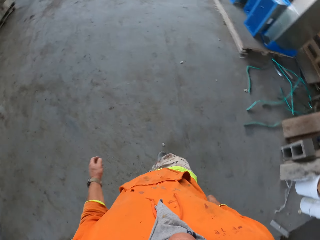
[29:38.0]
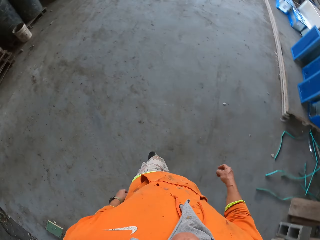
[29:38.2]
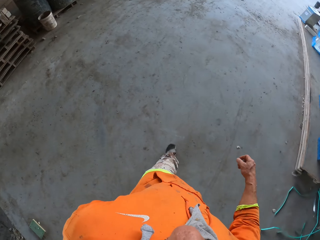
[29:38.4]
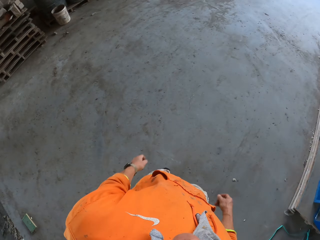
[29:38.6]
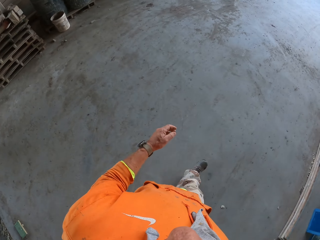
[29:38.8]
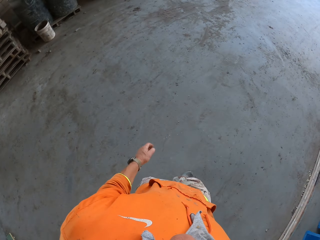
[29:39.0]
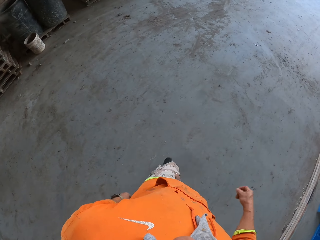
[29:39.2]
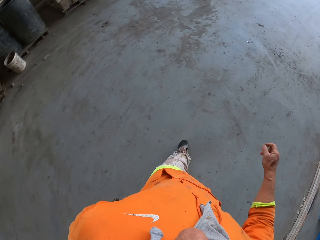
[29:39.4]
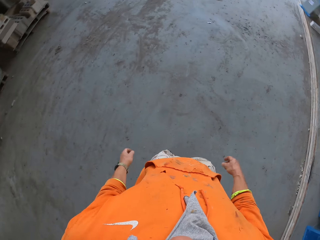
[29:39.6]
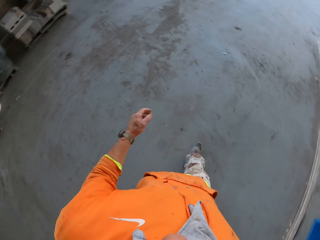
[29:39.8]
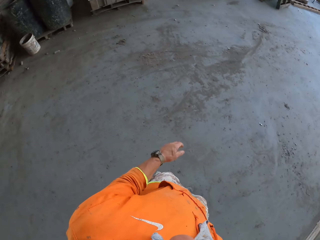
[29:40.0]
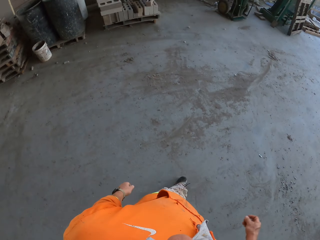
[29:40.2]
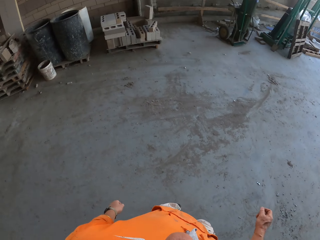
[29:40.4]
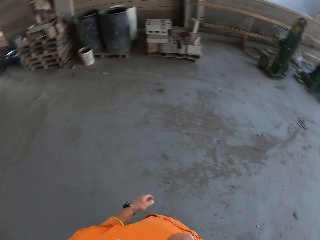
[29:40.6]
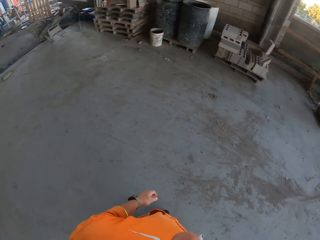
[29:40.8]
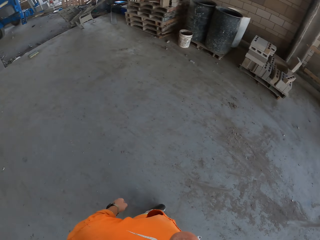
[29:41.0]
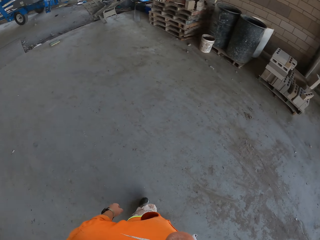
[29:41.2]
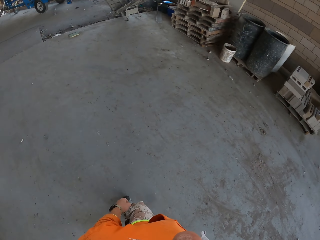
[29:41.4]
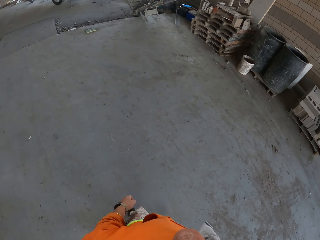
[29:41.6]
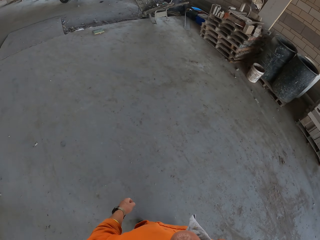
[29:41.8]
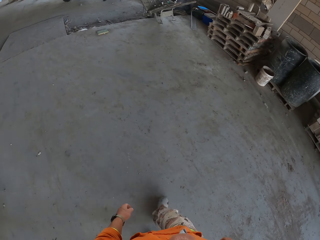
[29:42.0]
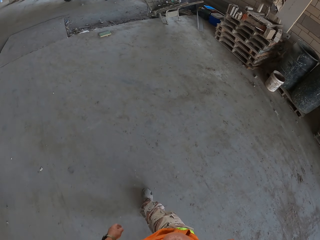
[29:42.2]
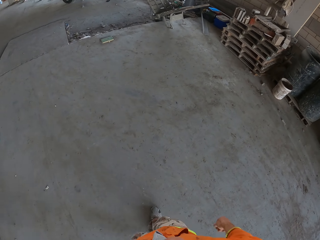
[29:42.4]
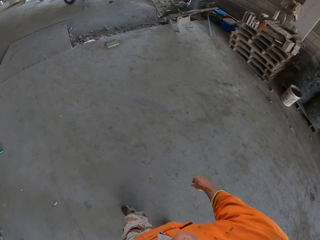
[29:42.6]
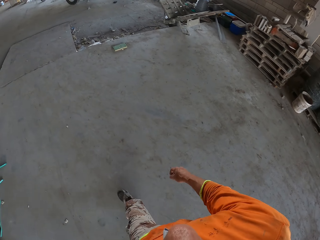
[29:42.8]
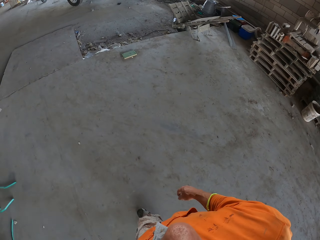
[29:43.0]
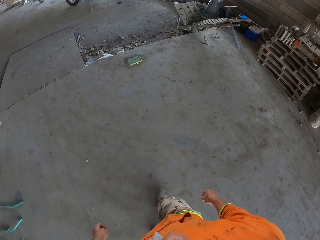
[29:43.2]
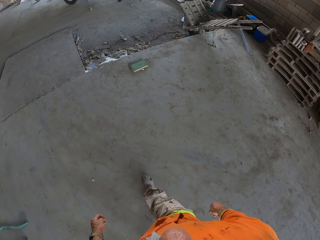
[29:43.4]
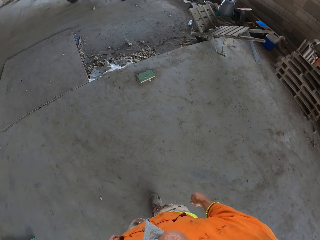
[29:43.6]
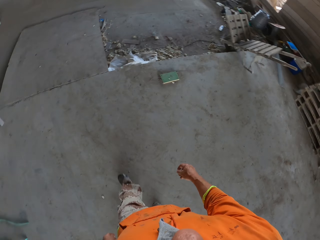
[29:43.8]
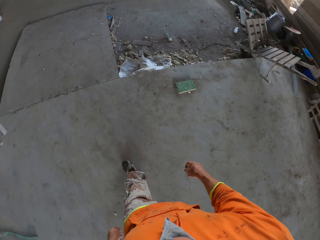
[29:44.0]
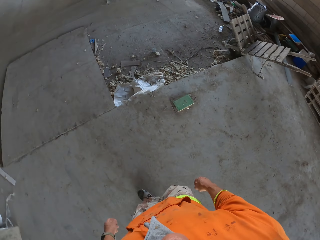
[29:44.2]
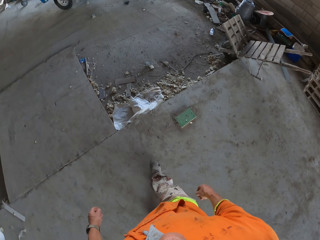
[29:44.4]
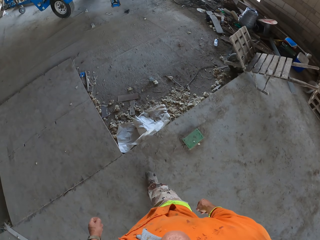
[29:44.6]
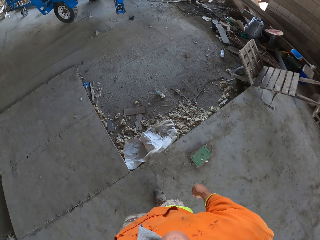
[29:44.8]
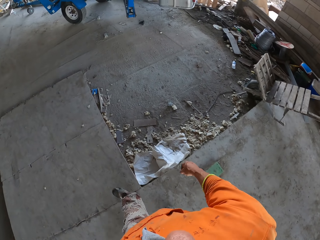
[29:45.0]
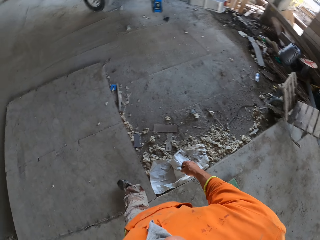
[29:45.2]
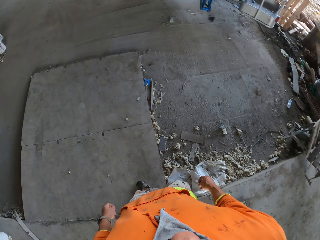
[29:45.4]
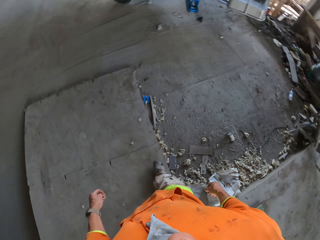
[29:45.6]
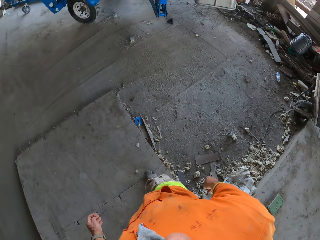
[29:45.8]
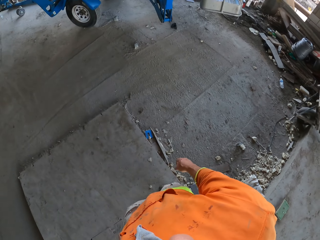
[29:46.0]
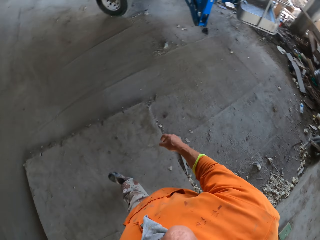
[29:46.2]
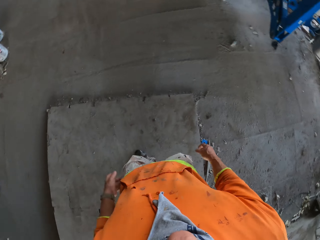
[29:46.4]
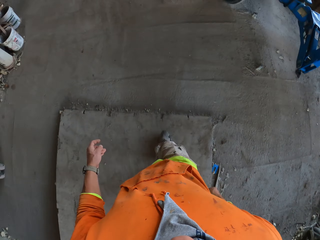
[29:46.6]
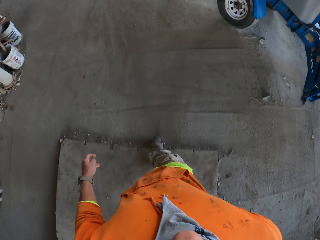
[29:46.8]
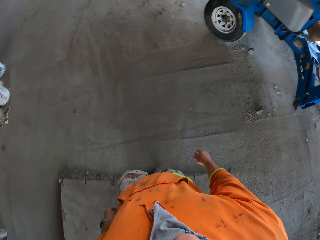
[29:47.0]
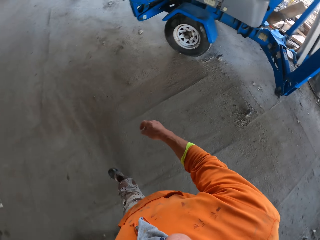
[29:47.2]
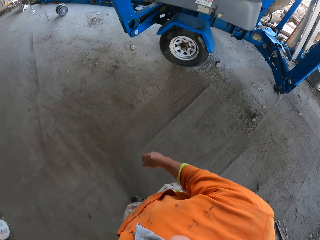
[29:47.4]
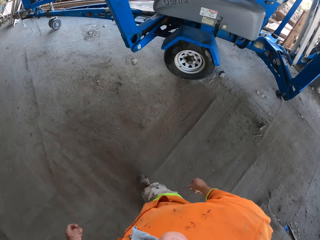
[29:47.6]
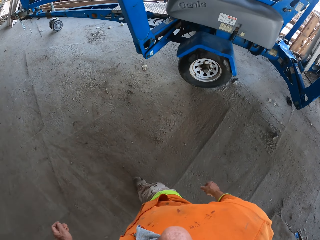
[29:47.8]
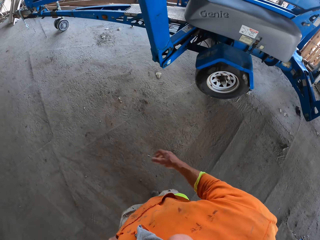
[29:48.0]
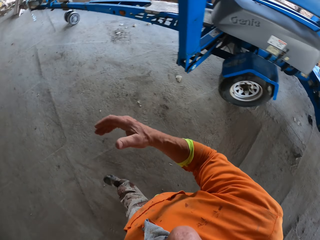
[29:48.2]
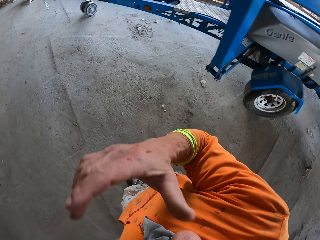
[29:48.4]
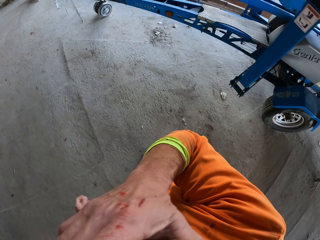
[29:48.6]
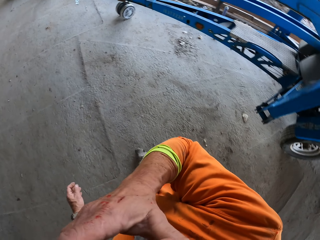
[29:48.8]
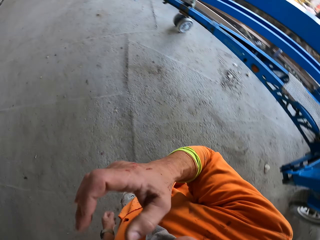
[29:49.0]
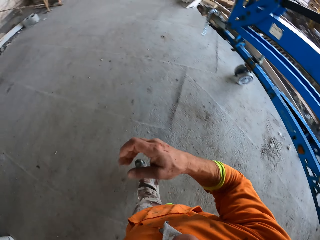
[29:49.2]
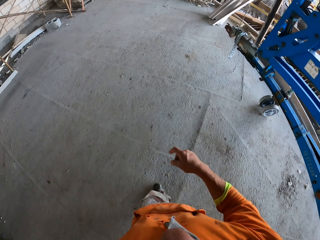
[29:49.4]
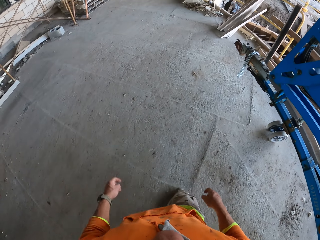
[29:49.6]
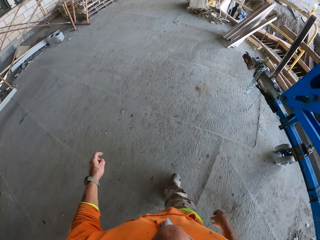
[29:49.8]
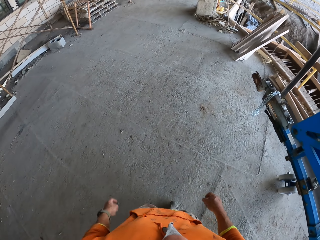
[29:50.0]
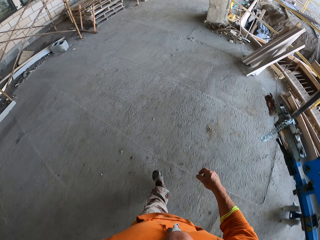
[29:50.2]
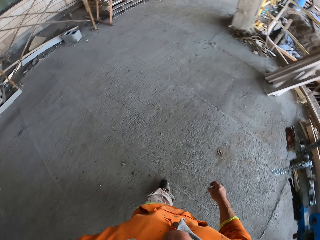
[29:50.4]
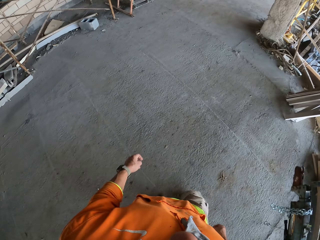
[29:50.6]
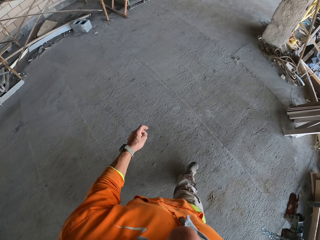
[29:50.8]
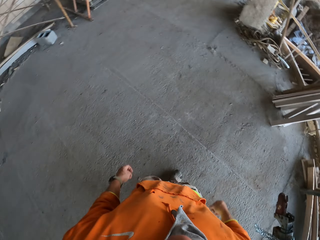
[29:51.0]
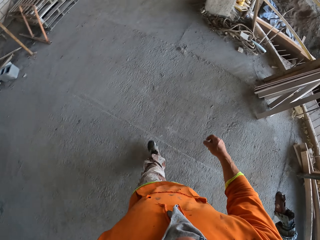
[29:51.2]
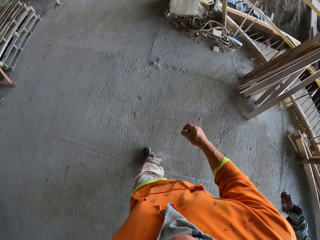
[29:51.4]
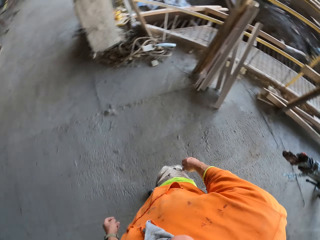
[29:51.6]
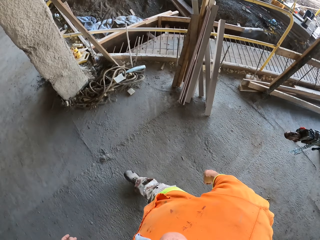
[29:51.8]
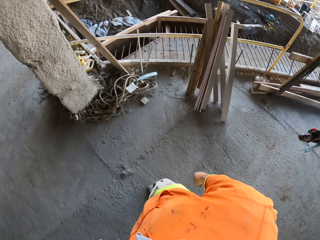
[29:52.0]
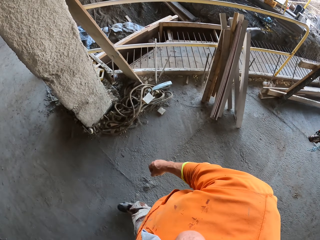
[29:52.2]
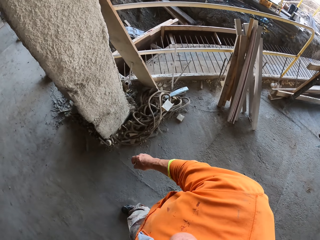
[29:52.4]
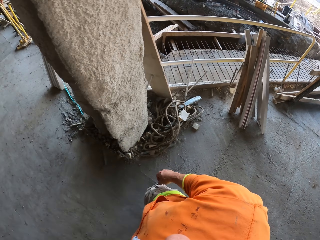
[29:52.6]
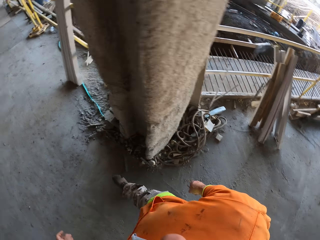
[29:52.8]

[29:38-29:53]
The camera wearer walks around. He moves his hand. He touches his face.

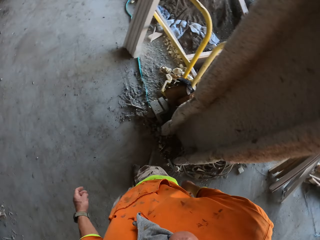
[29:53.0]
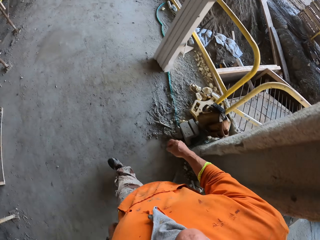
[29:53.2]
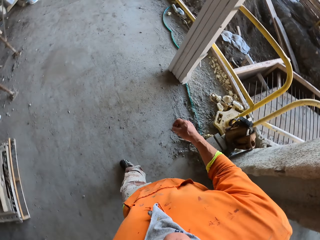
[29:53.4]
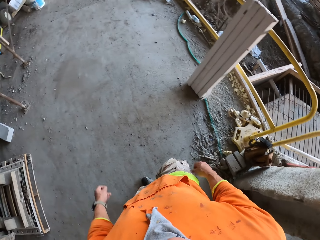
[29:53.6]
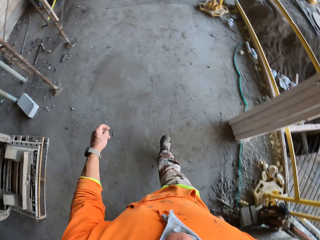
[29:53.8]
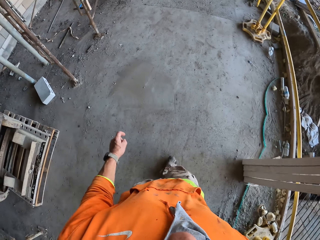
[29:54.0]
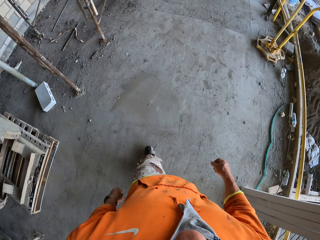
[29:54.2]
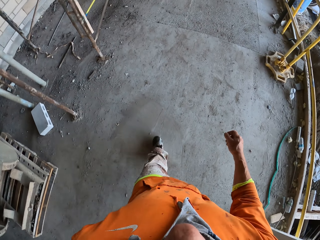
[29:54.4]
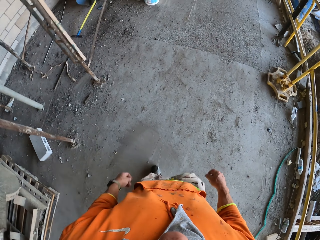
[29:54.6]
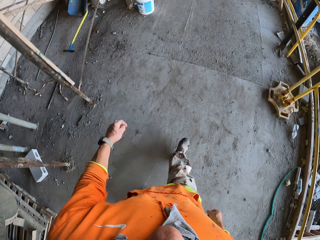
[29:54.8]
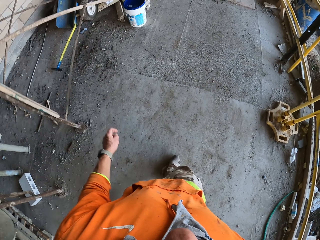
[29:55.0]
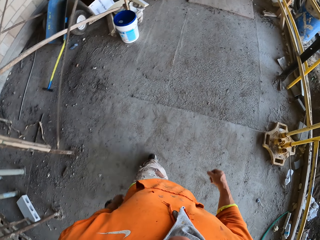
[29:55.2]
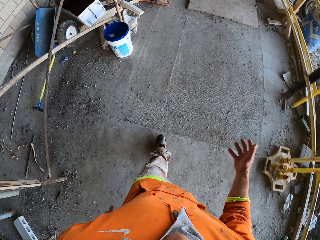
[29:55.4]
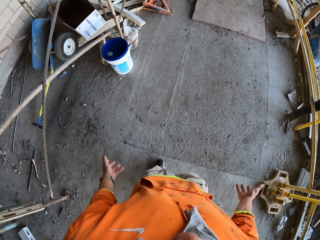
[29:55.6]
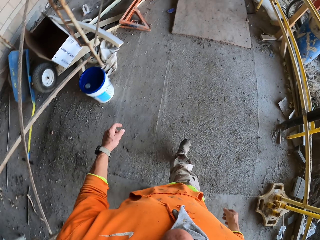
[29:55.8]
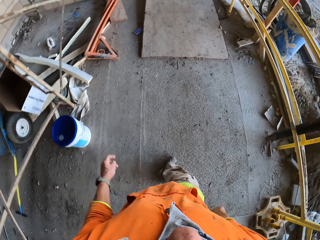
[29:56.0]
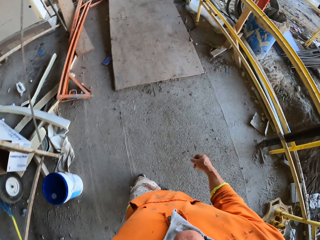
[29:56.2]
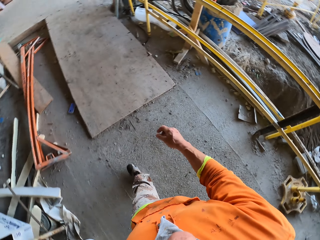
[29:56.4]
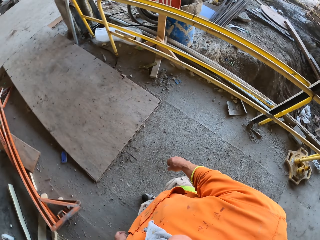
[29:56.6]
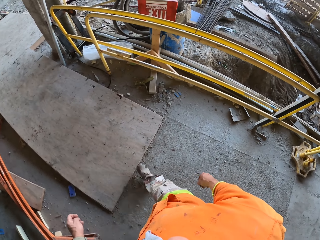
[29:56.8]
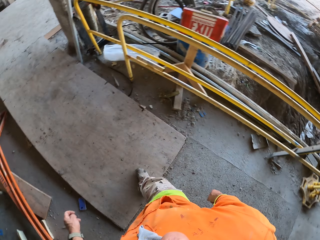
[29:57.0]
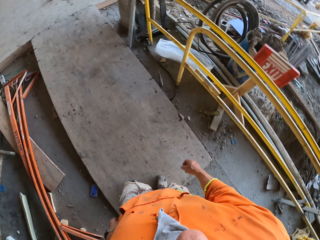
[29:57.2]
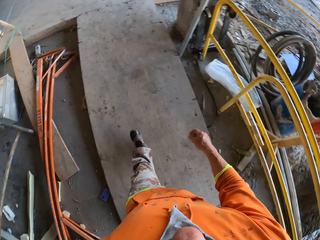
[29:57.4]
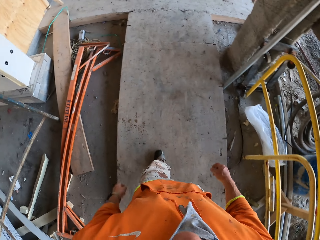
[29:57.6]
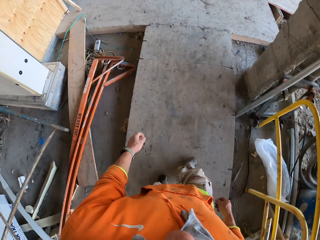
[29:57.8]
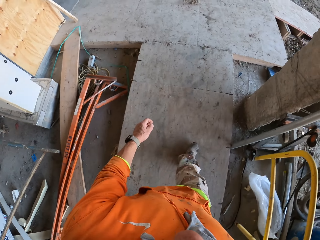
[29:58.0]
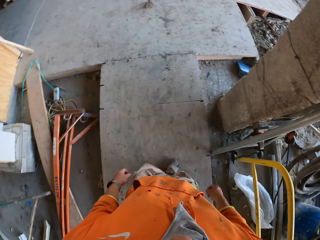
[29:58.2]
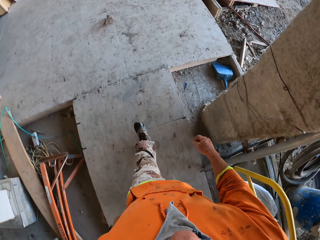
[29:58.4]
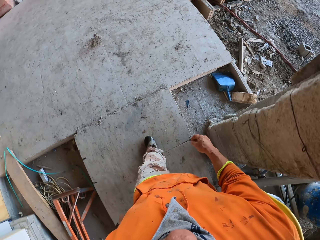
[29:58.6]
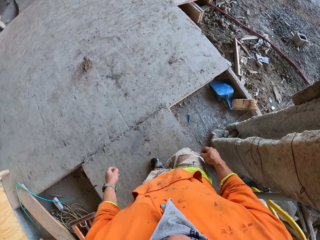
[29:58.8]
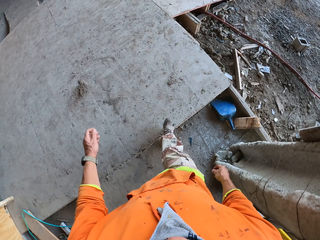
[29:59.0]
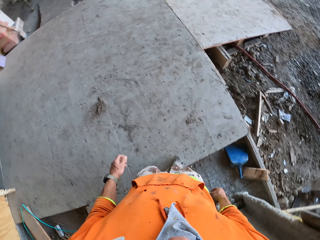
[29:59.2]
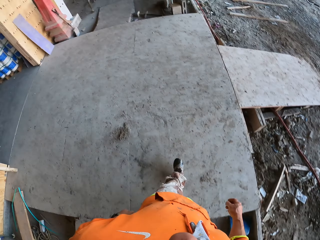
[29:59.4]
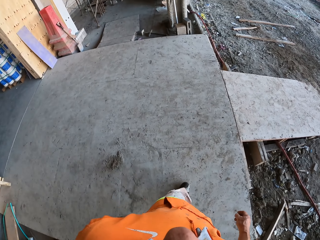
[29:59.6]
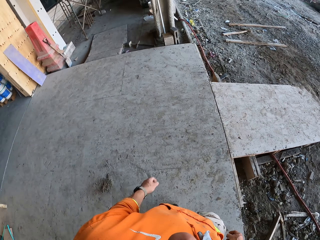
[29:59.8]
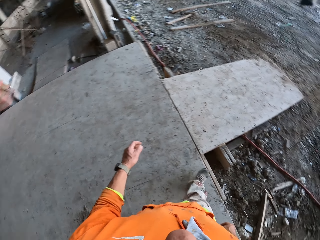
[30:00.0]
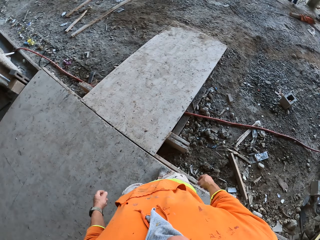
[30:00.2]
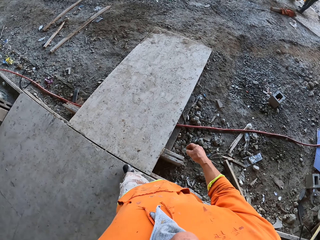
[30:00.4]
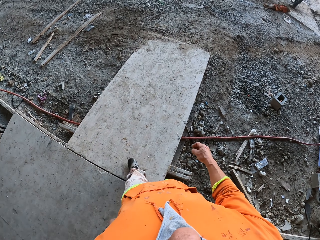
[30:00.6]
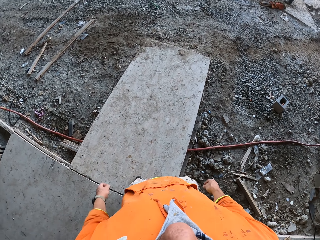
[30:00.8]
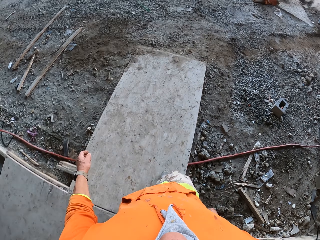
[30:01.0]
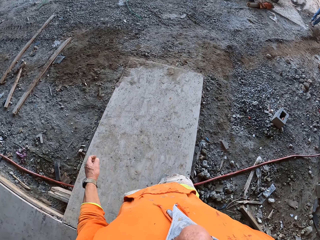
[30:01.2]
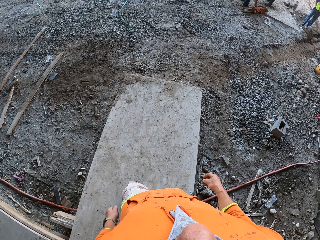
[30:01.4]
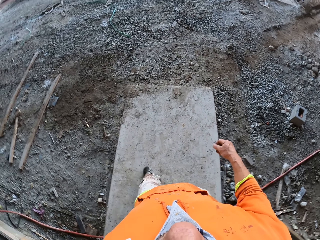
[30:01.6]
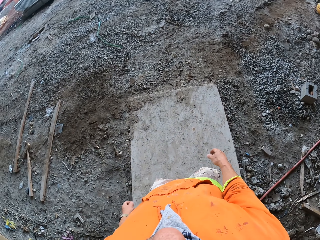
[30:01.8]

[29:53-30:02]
The camera wearer opens his palms.
